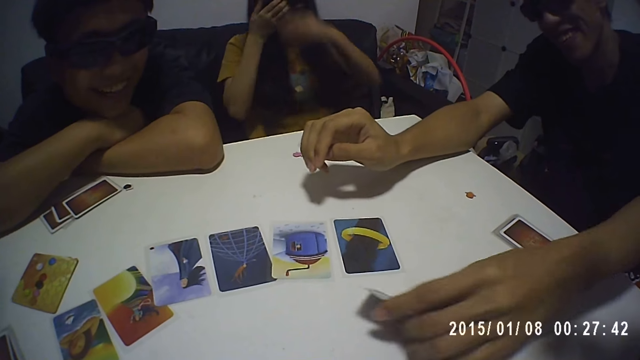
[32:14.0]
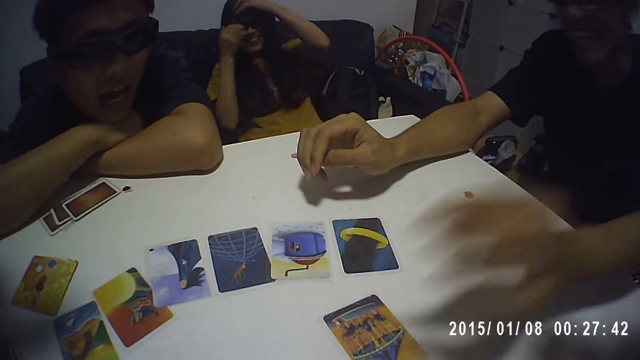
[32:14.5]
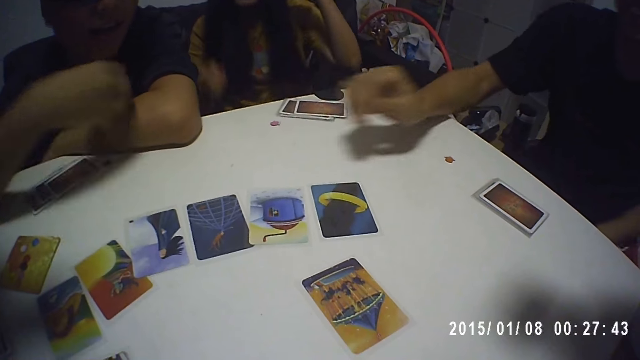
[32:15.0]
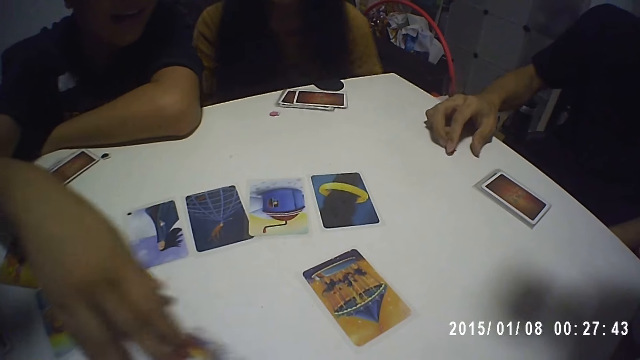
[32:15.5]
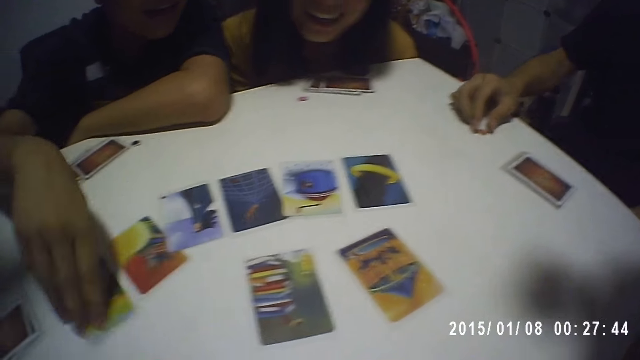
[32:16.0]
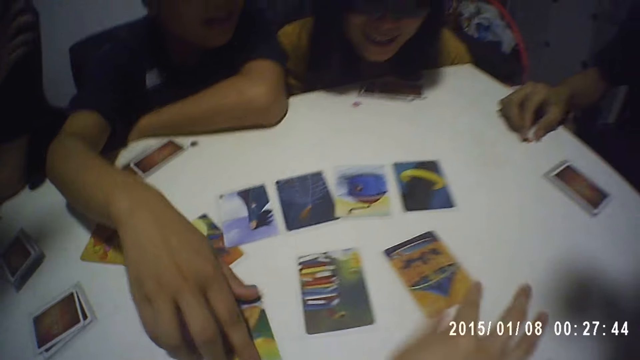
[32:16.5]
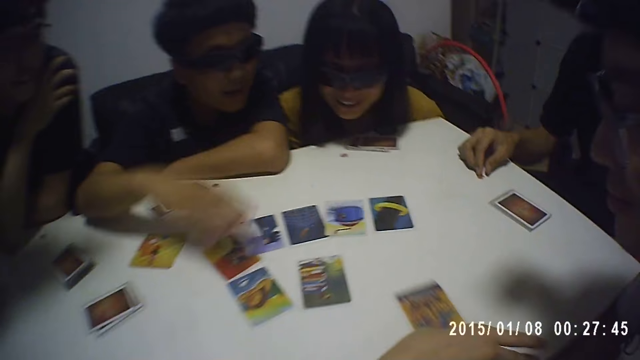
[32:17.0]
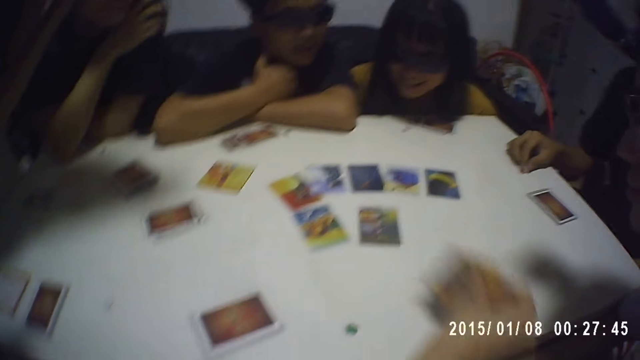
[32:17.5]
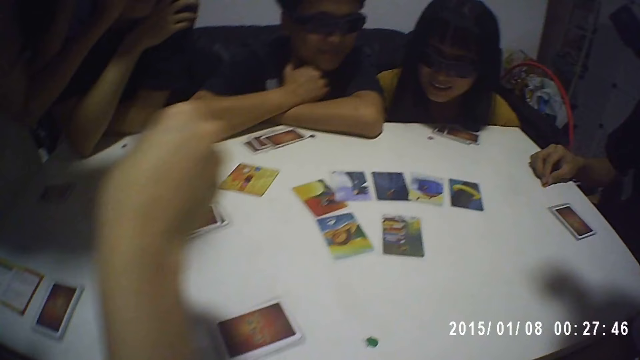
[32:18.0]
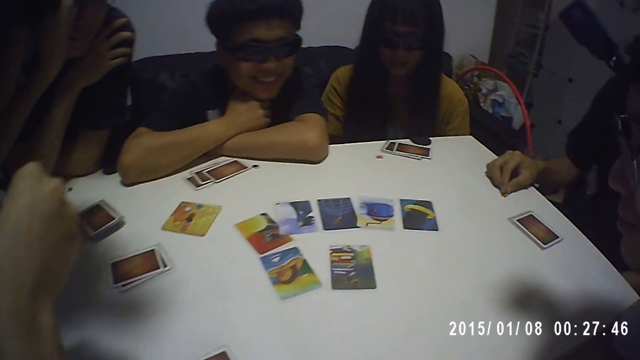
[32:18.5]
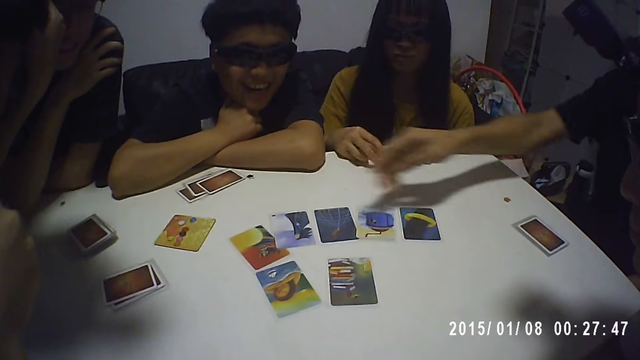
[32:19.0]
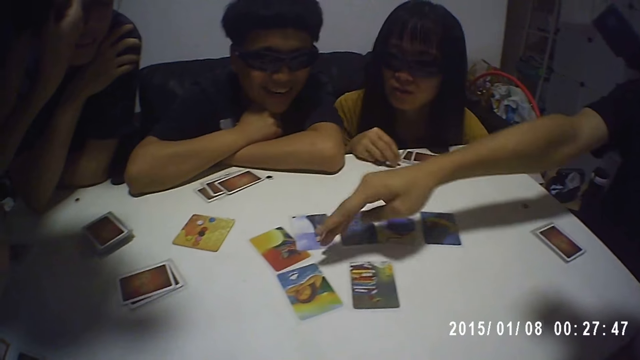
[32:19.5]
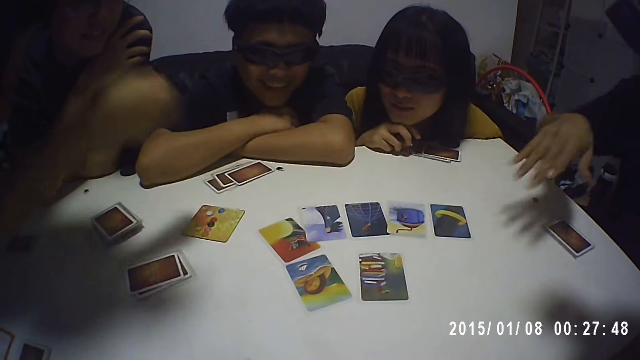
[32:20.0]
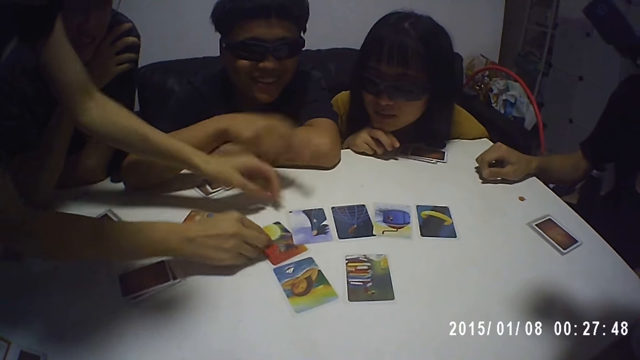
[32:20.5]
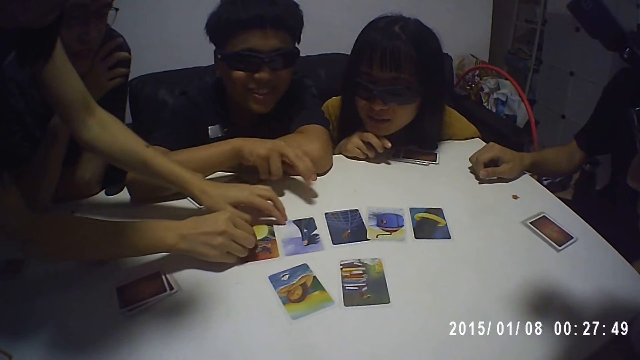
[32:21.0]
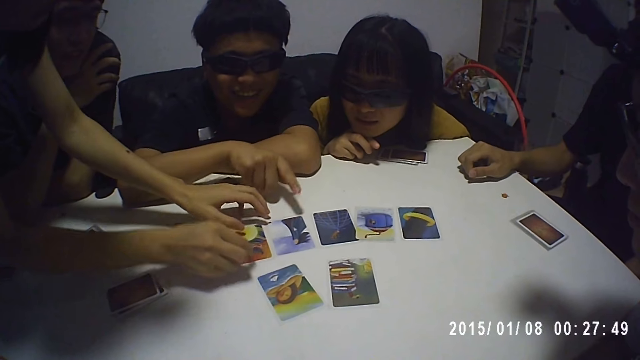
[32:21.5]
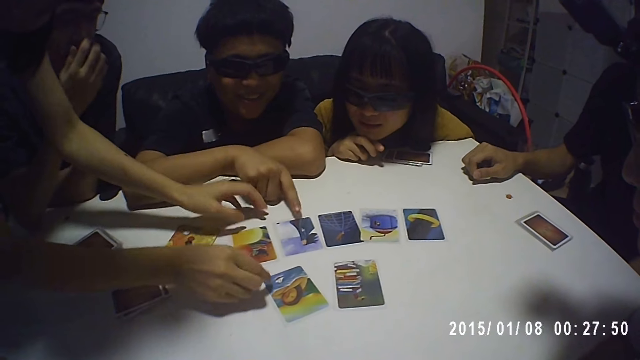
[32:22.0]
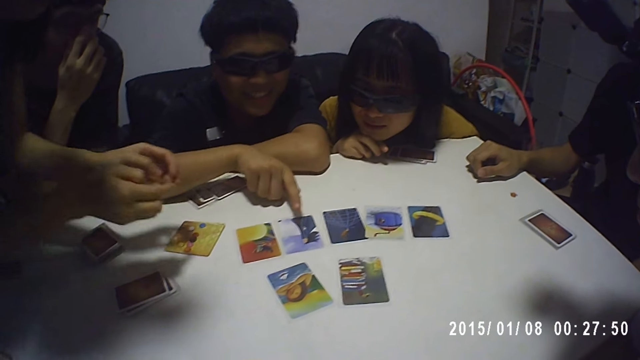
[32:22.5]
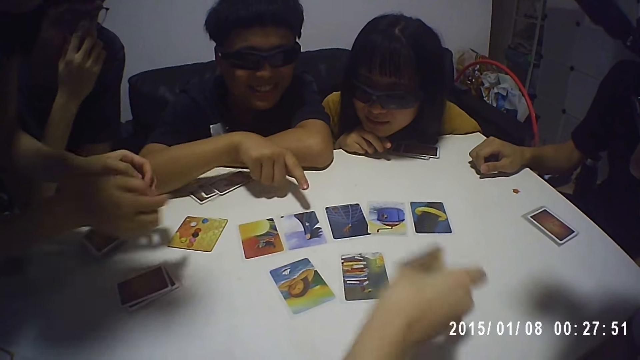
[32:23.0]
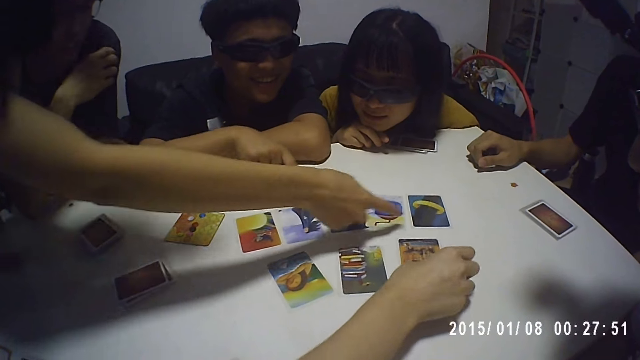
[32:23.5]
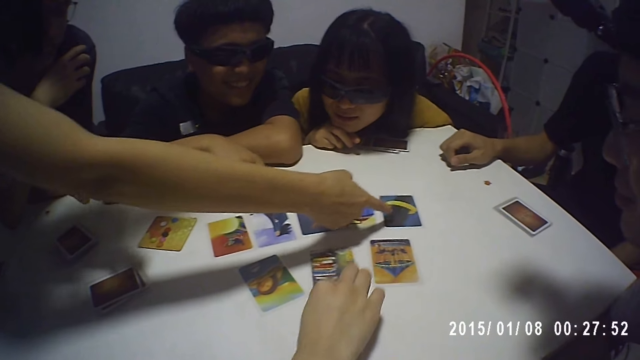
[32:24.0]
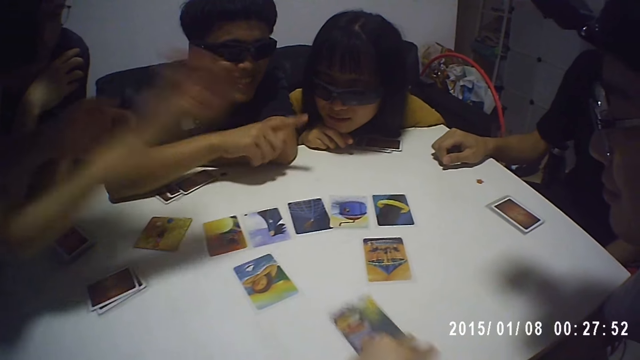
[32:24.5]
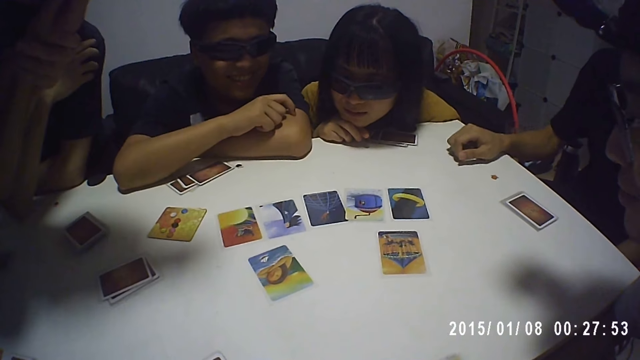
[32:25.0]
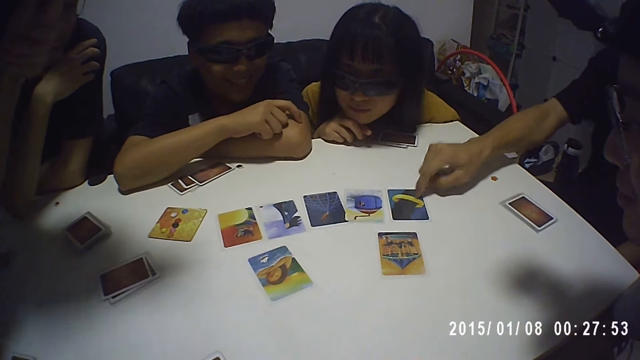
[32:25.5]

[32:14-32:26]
The man shuffles the cards on the table with his right hand. The camera wearer interacts with the man, a woman, another woman, another man, a third woman, a third man and a fourth man.

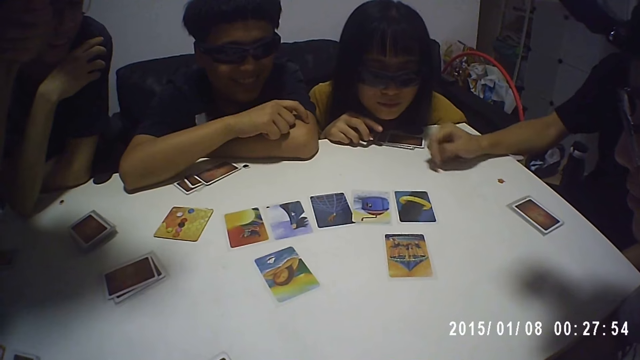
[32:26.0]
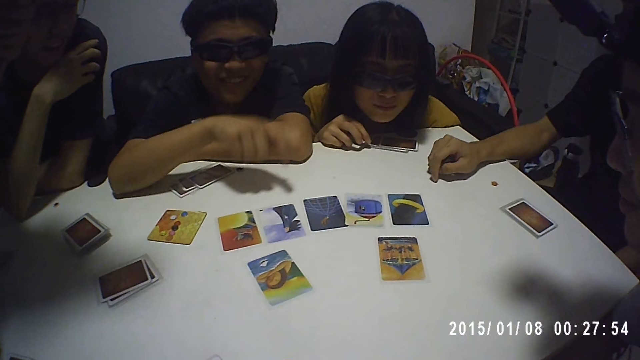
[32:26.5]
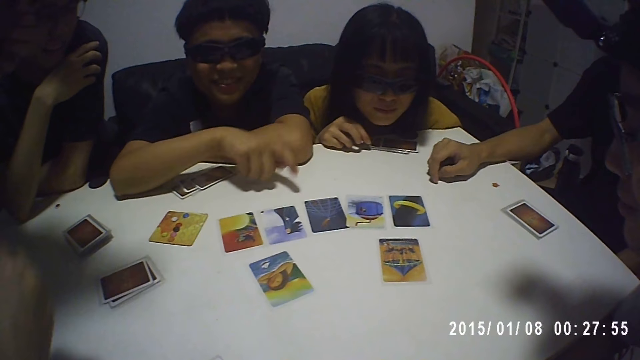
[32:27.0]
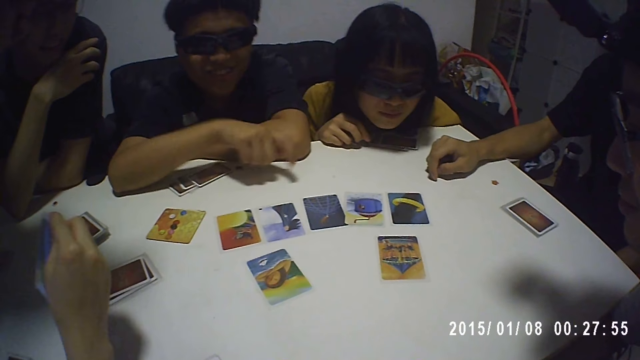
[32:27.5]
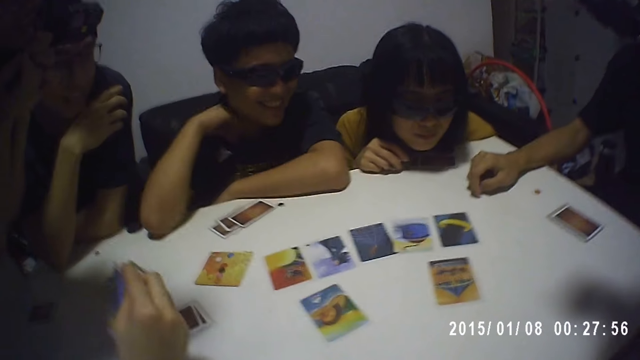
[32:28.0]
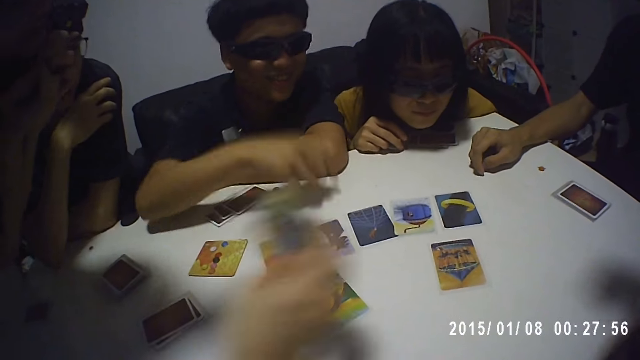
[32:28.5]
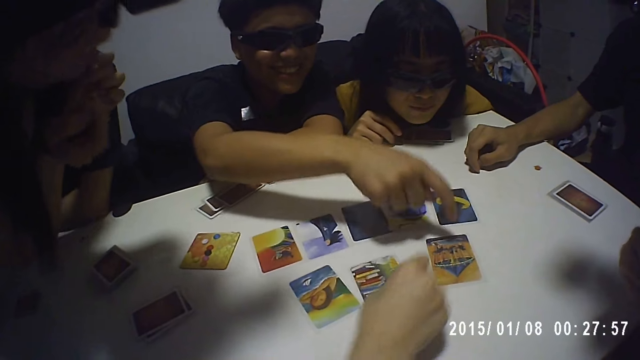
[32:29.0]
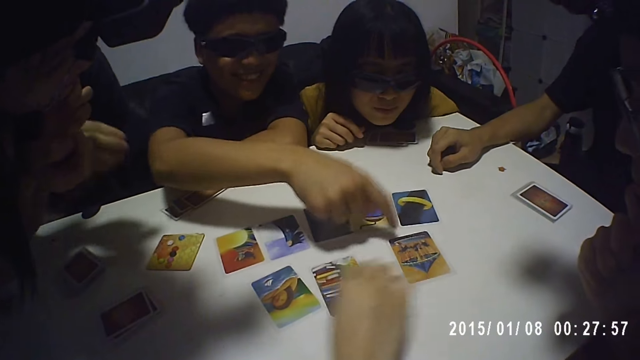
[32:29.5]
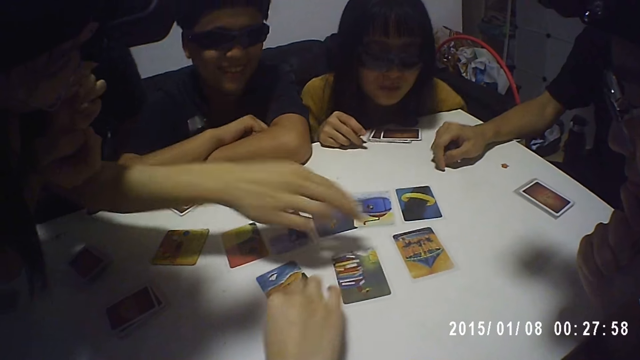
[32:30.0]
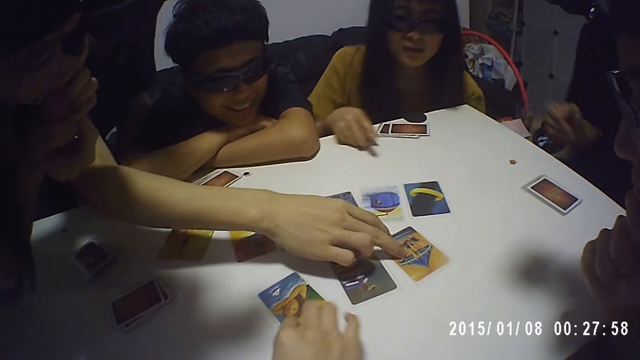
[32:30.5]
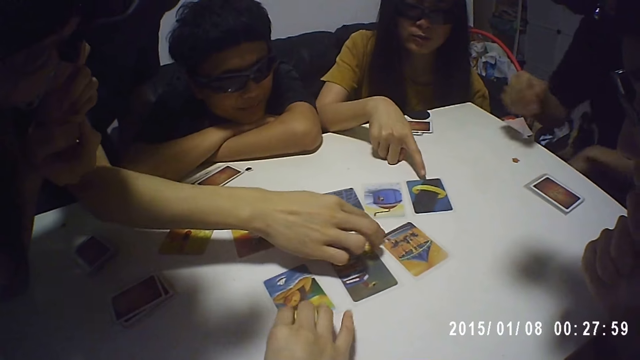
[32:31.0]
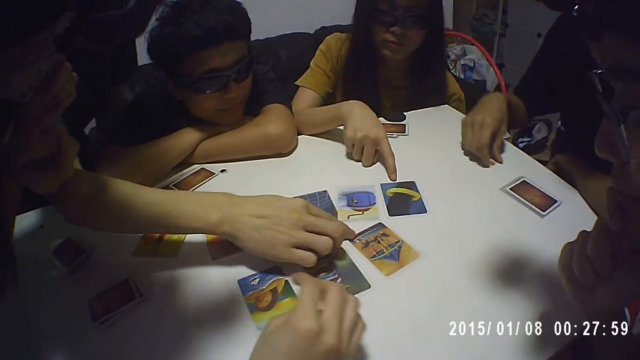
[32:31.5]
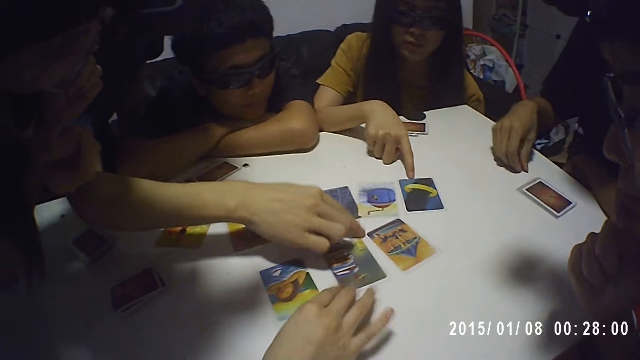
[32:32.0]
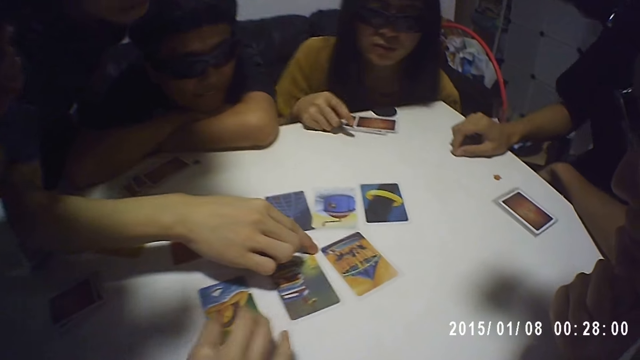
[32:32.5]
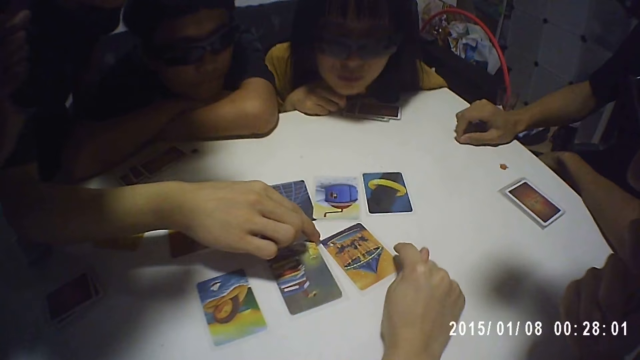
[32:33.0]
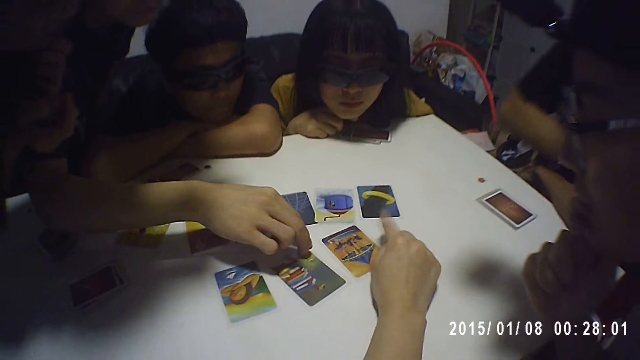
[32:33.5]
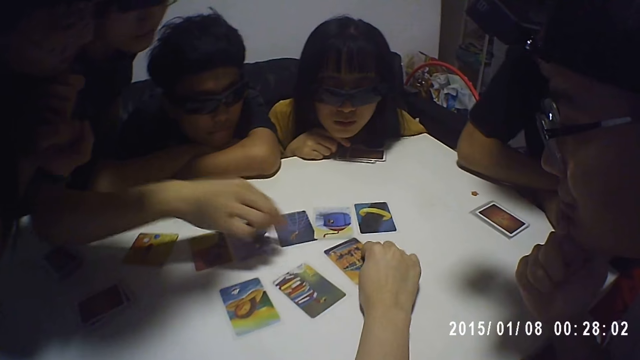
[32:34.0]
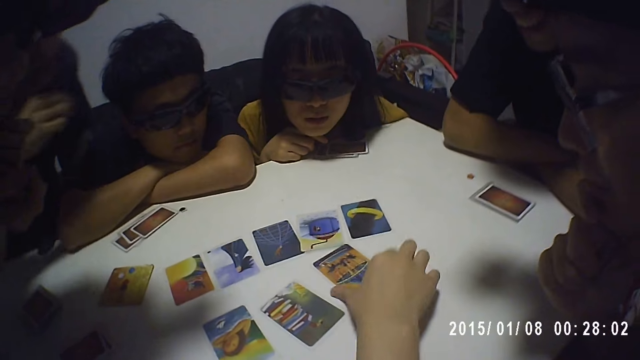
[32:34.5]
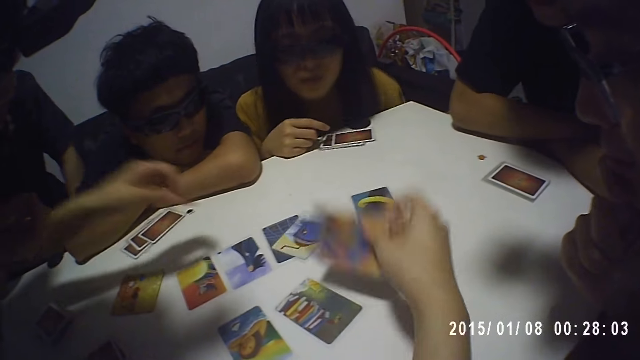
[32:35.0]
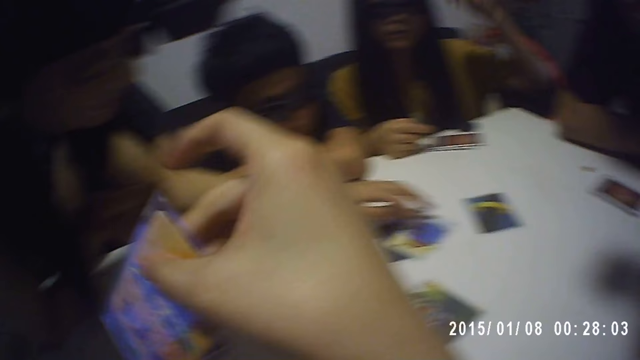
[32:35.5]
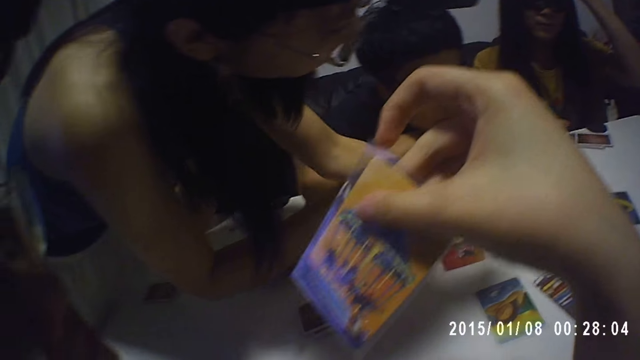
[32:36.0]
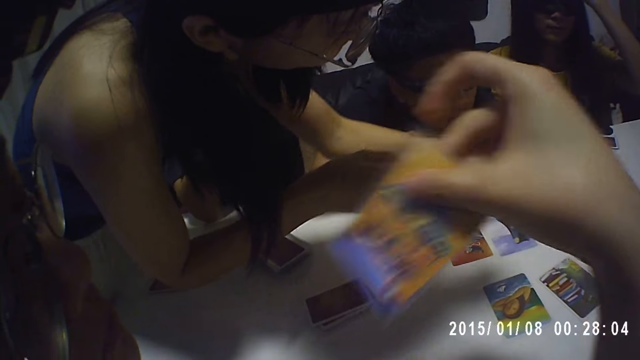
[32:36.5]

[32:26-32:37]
The camera wearer picks a card from the table with his right hand. He stares at the card.
